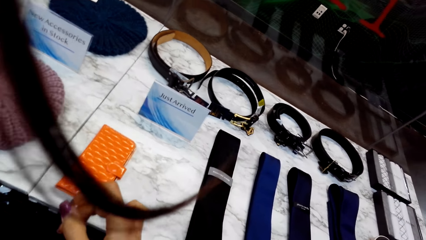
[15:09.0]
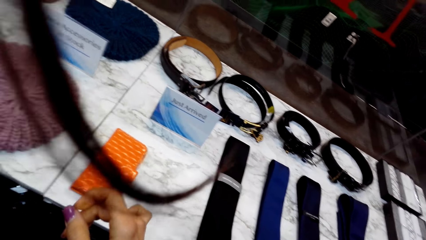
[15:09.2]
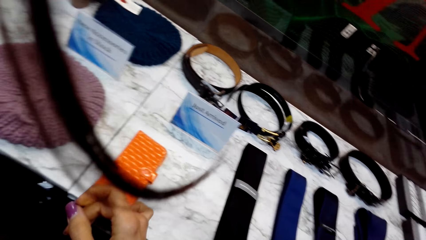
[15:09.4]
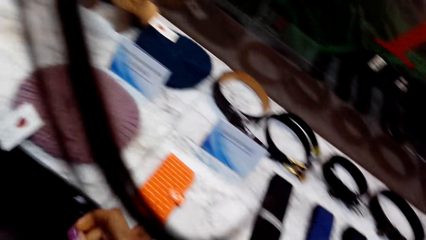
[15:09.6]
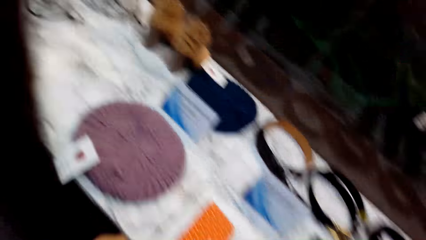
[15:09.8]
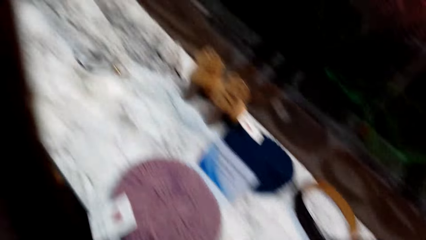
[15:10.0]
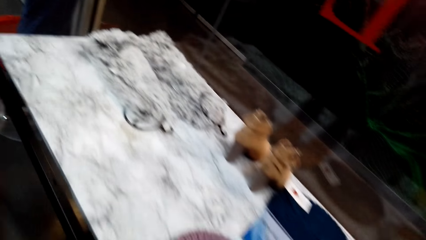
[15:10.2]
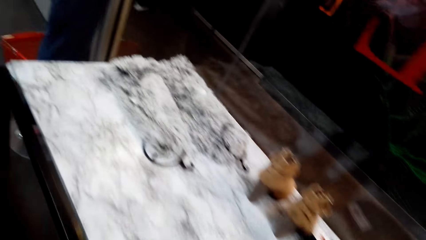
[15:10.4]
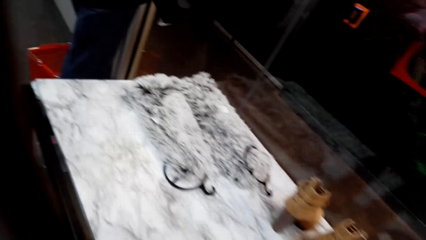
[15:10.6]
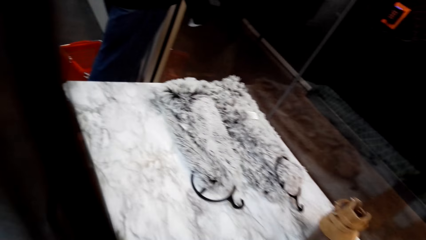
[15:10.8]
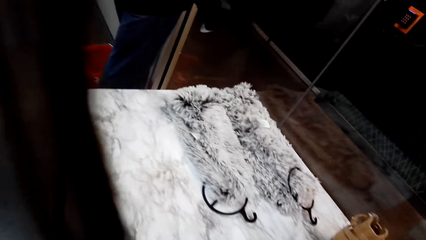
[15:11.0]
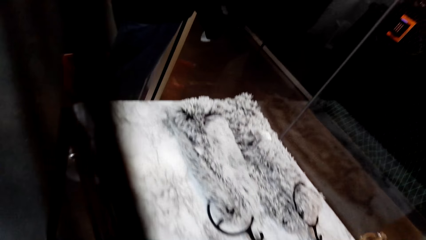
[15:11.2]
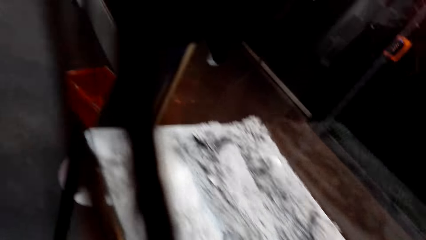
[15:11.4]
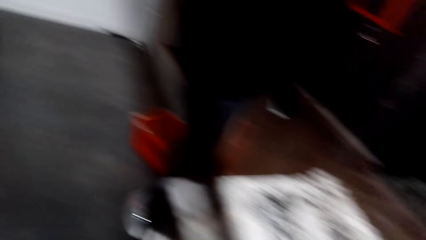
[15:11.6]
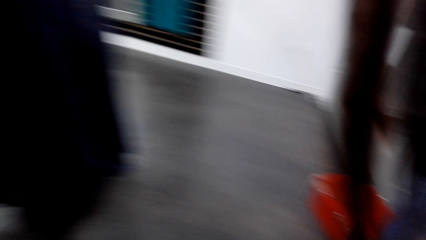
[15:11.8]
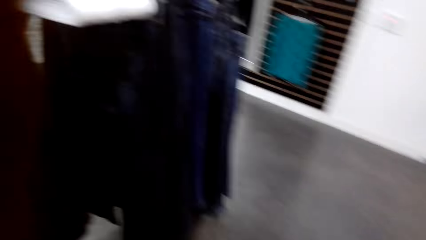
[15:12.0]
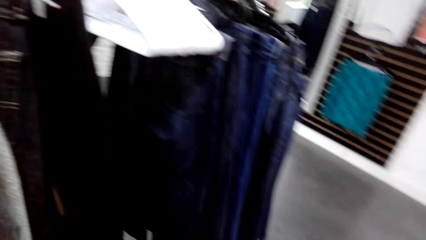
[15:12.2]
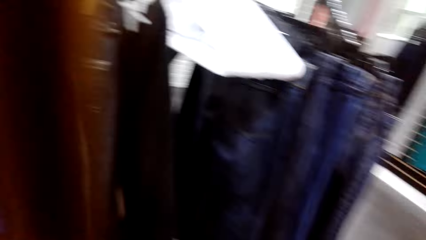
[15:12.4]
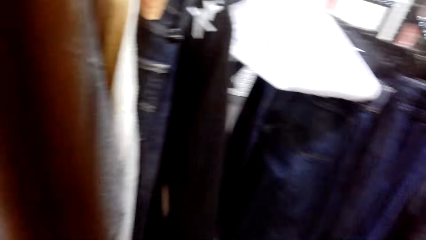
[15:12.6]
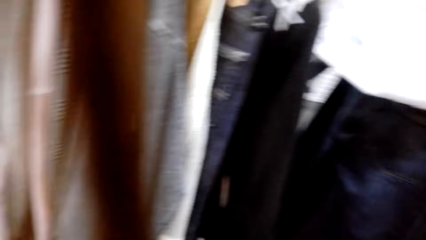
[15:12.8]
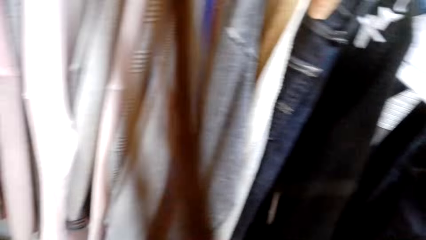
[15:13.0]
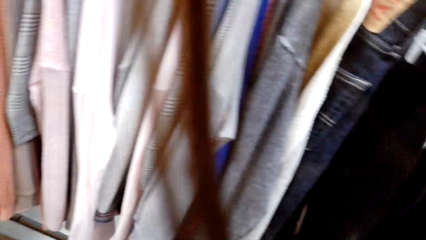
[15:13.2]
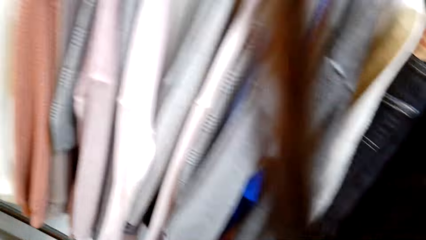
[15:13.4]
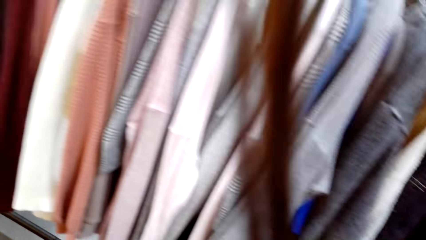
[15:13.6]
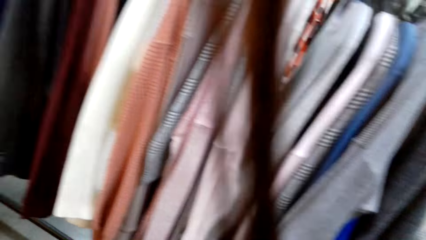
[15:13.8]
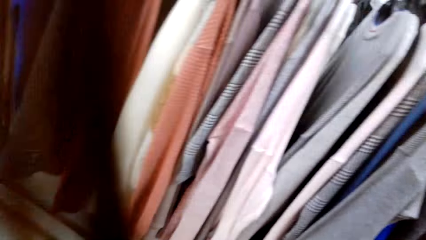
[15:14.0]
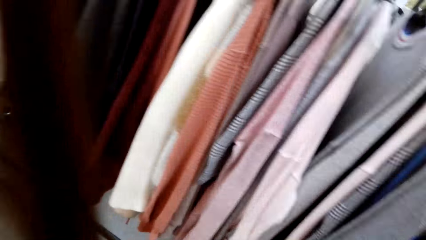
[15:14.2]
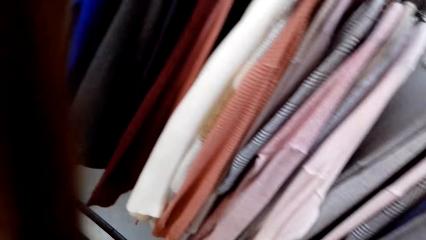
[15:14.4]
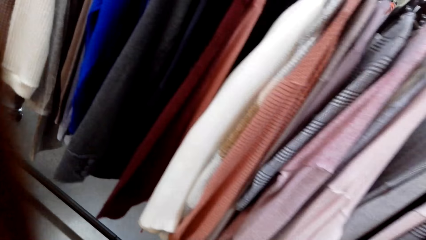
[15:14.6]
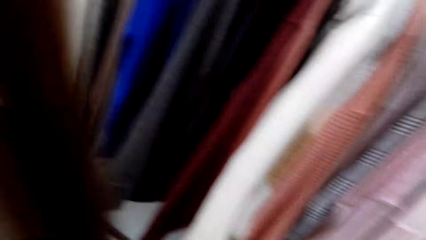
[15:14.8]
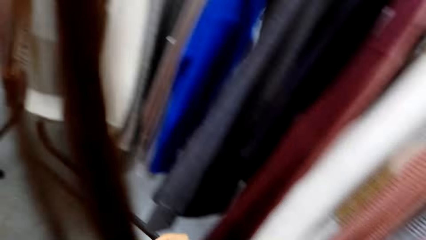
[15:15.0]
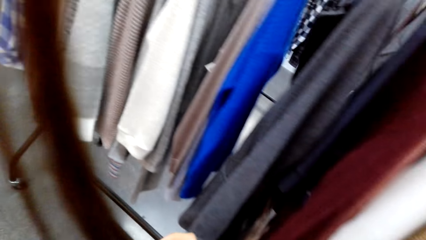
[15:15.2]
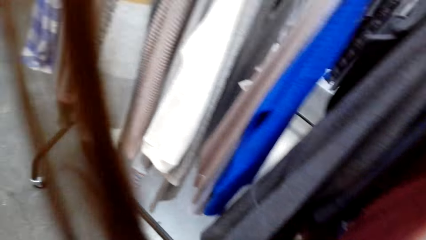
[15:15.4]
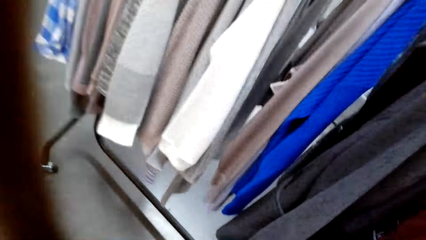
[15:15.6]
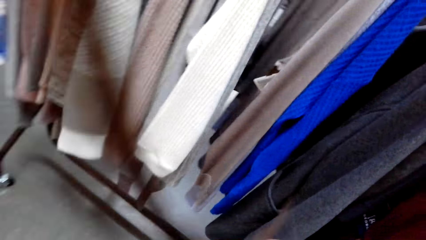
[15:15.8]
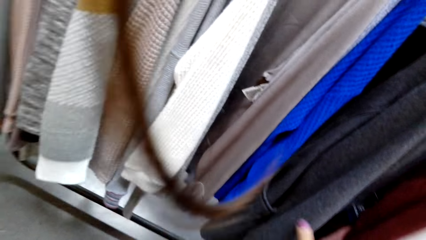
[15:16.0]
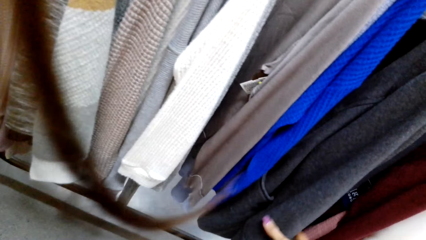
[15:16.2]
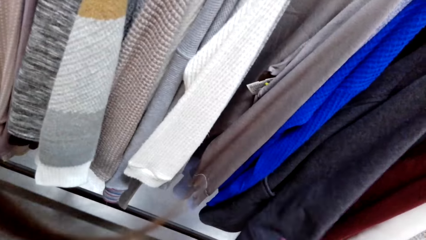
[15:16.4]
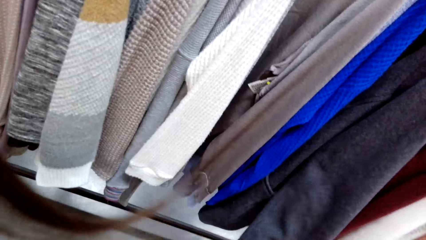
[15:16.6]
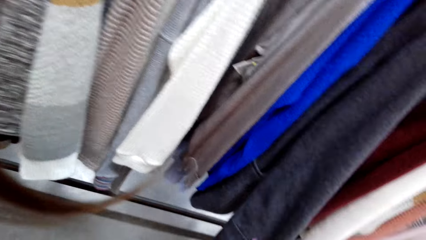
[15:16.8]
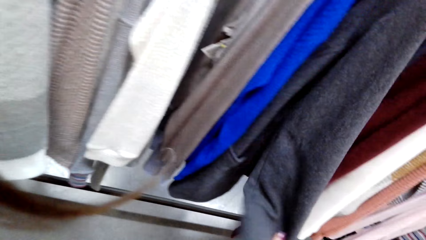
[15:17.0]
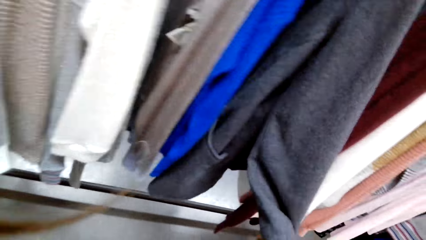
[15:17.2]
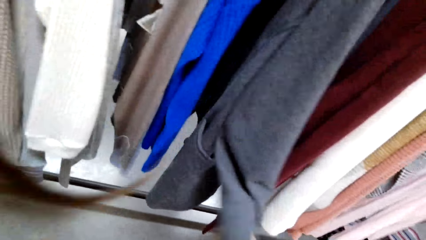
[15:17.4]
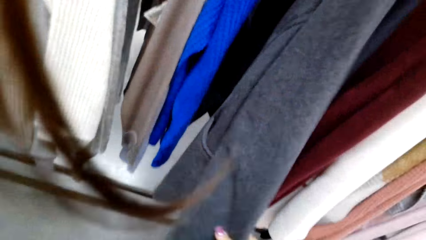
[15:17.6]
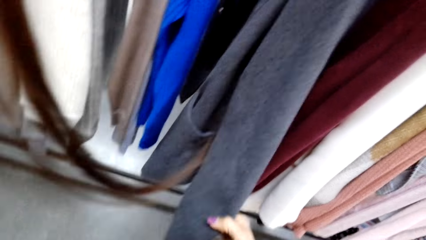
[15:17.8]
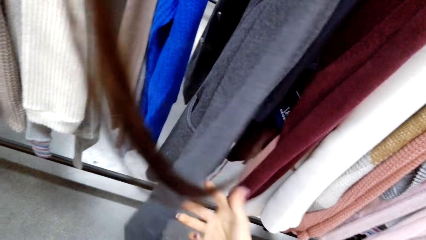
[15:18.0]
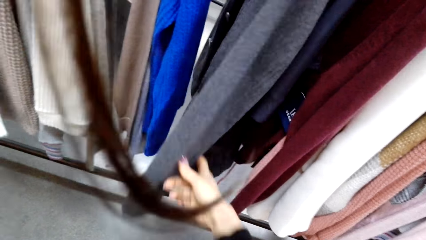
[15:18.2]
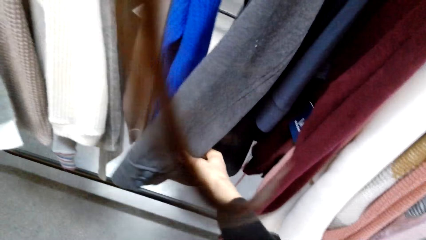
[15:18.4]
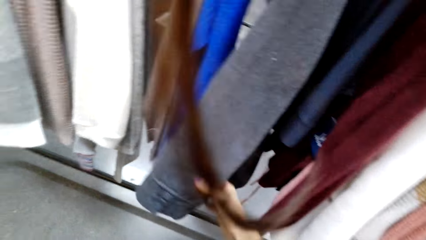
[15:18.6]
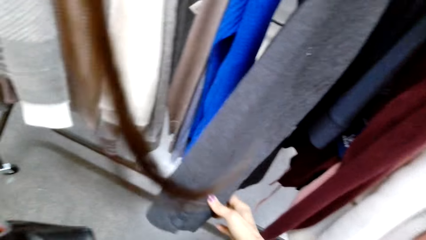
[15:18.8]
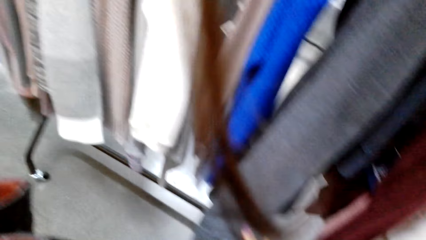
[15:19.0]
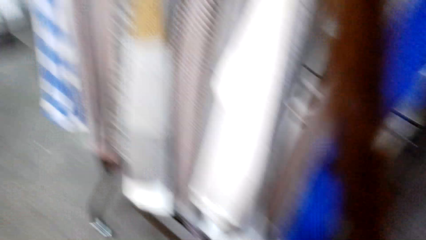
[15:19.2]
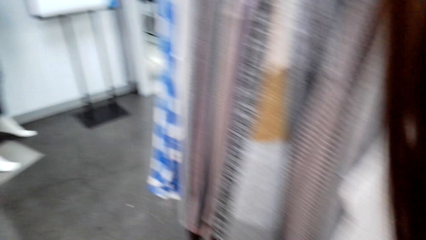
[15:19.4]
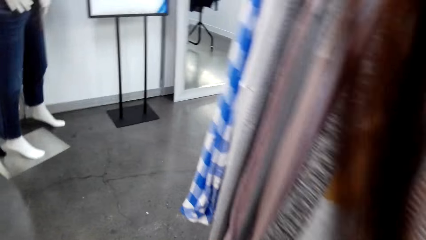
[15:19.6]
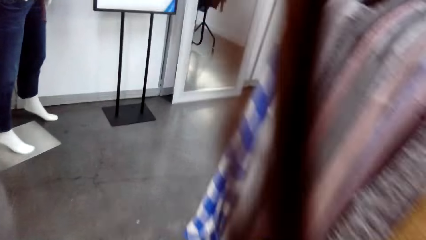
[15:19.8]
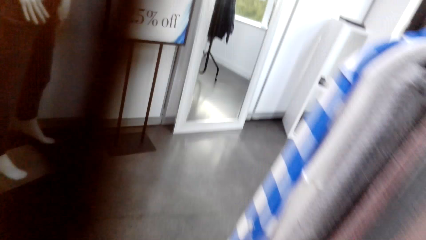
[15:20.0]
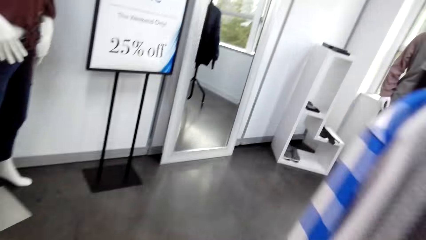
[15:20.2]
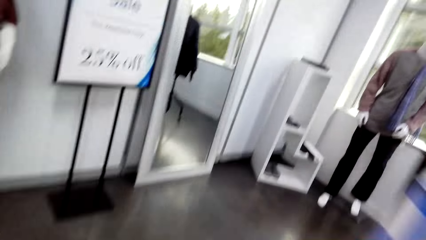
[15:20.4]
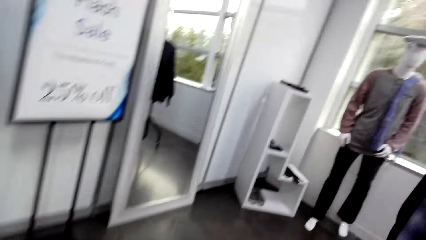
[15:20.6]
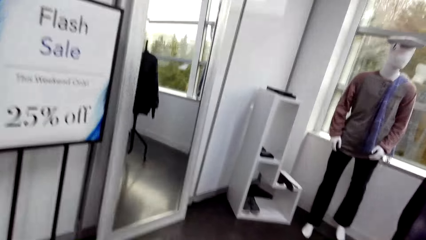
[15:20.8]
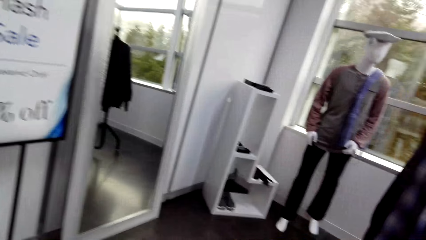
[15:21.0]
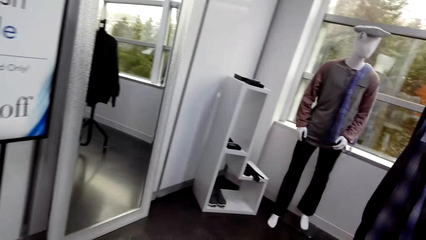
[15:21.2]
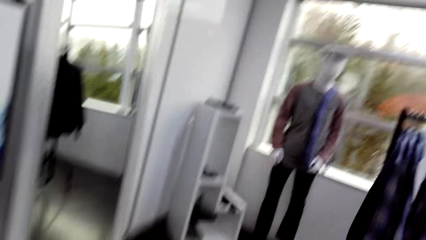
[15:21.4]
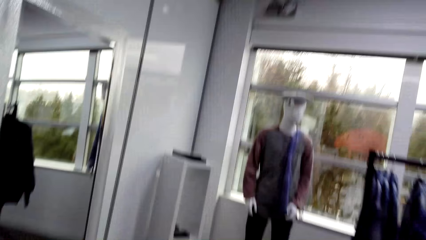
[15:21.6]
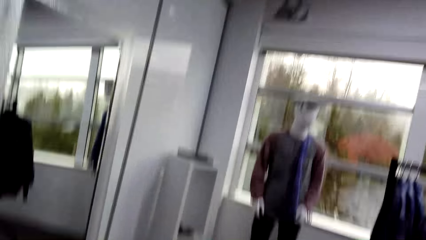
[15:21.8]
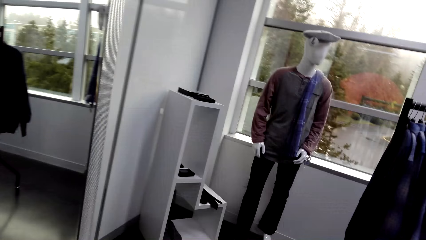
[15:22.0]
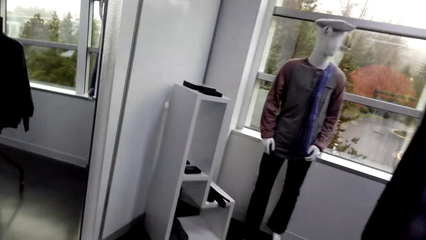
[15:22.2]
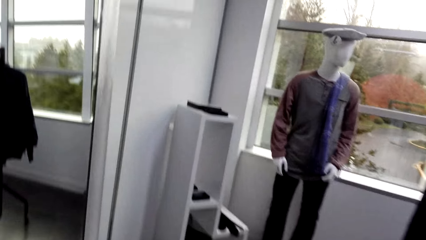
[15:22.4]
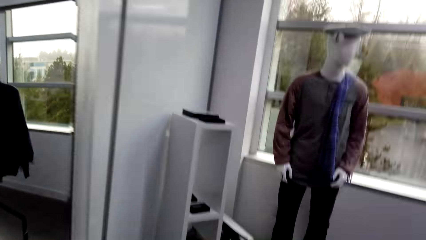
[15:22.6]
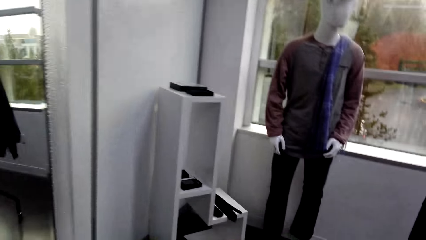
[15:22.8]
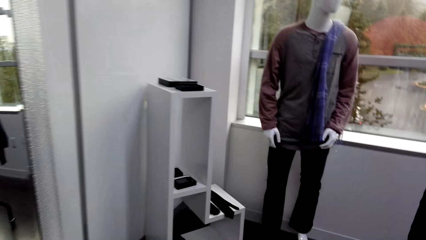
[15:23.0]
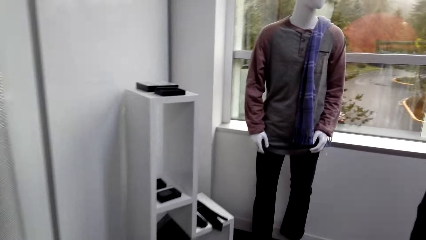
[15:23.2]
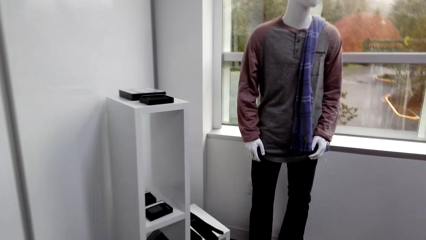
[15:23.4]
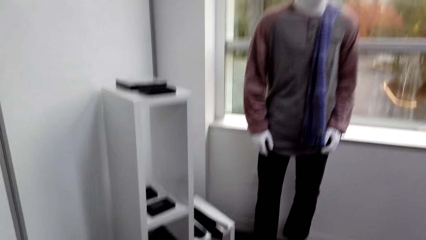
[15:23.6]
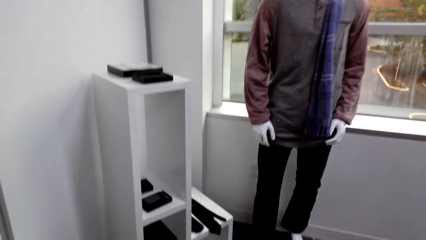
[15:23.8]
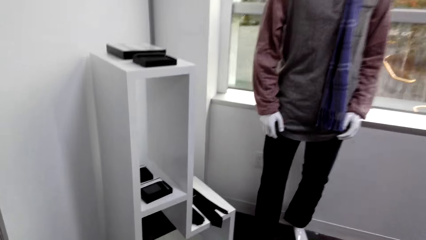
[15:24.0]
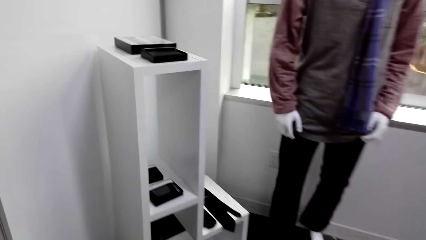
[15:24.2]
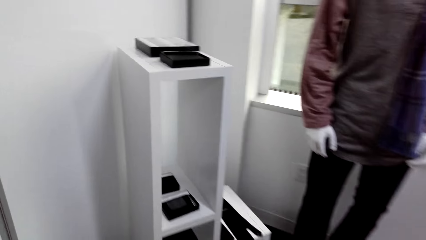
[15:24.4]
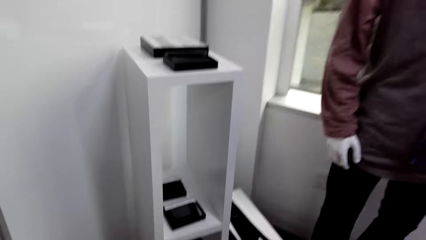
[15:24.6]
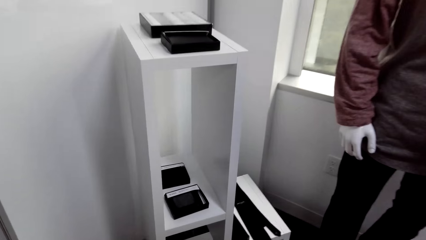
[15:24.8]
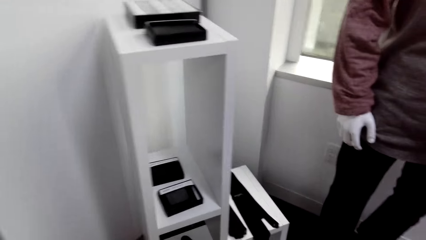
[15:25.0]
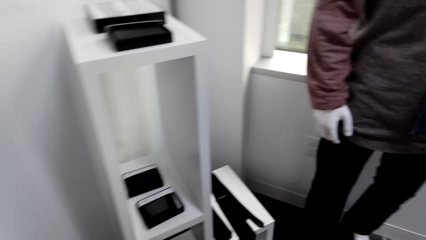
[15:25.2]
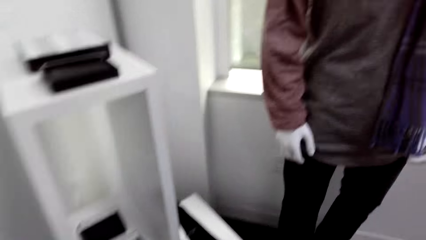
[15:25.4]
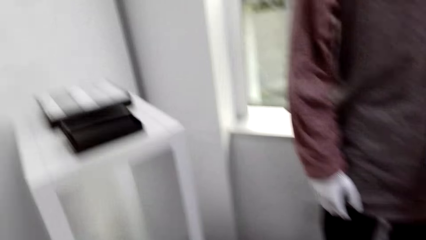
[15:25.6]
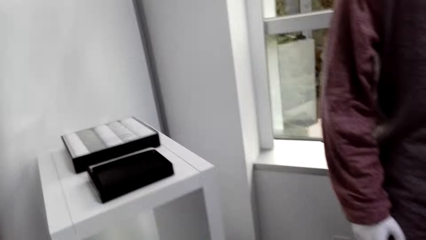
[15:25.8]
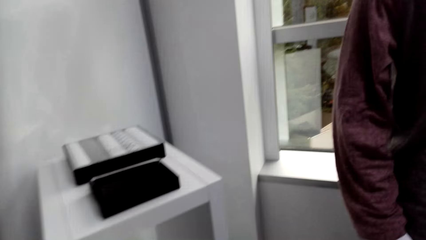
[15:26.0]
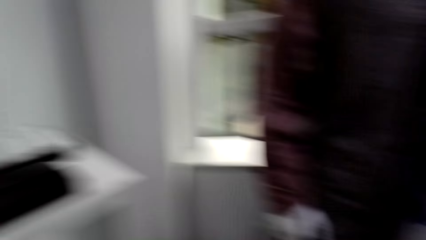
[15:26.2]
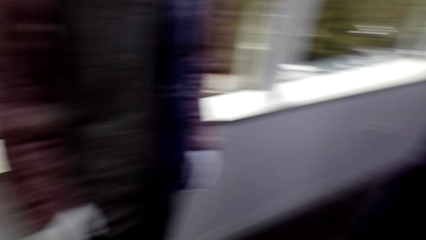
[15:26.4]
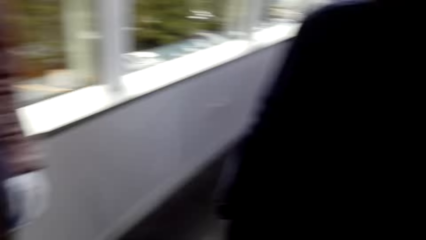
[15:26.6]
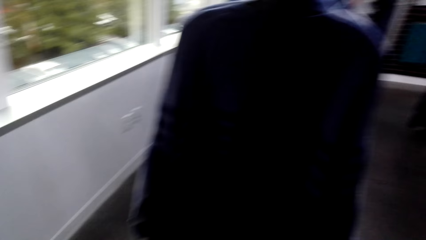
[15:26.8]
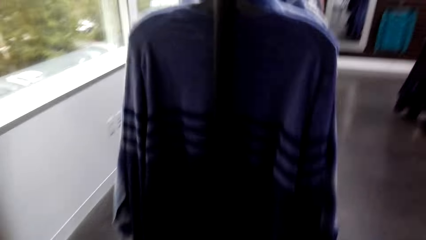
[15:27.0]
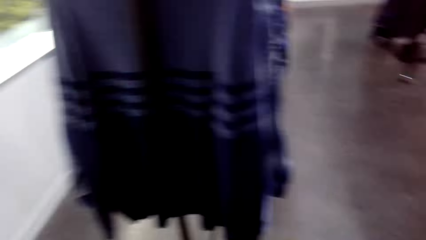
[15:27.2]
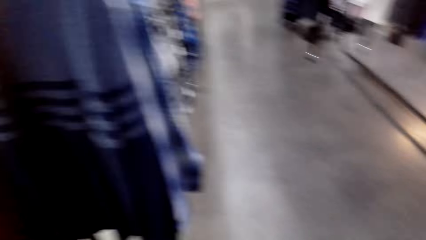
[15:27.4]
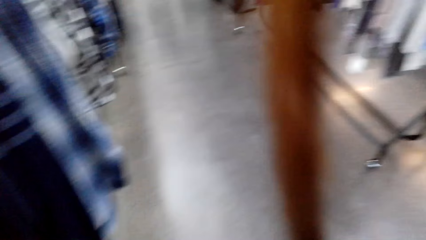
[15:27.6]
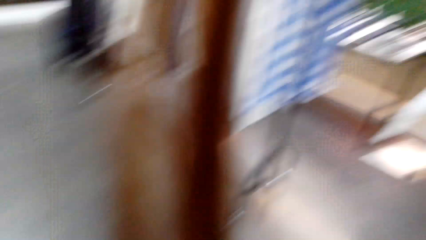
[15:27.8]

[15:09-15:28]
The camera wearer walks in the room. They touch a trench coat or jumper on the hanger. They walk in the room.
